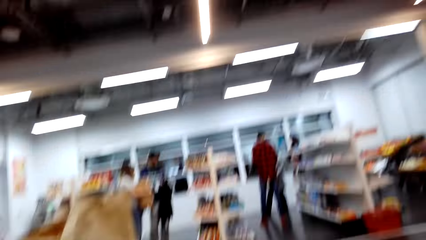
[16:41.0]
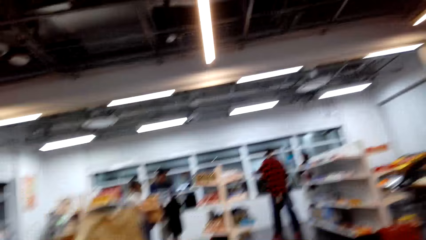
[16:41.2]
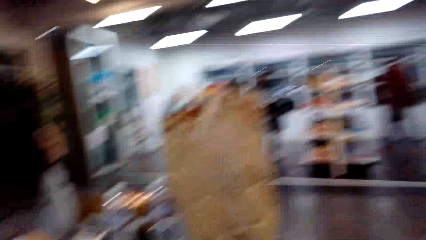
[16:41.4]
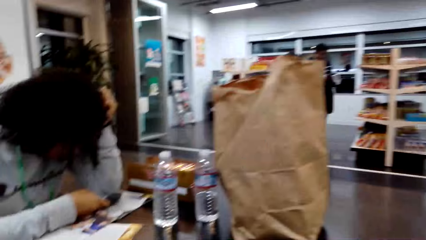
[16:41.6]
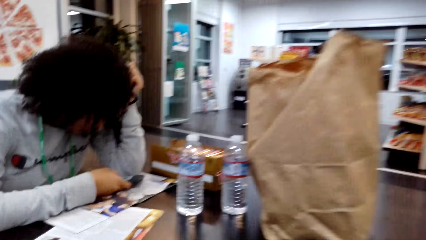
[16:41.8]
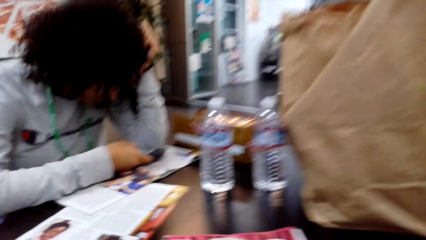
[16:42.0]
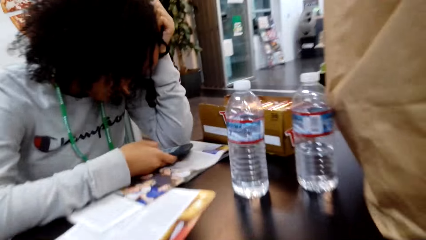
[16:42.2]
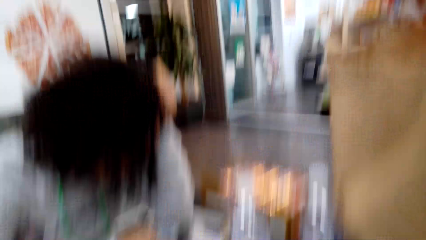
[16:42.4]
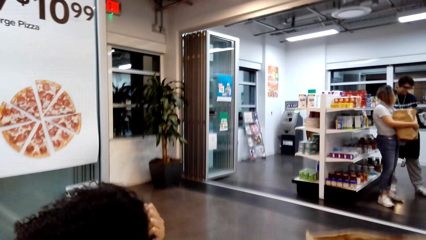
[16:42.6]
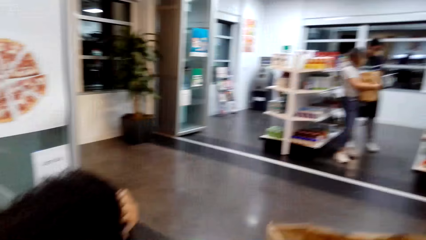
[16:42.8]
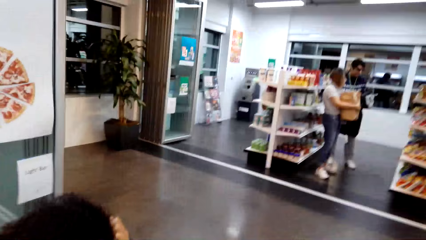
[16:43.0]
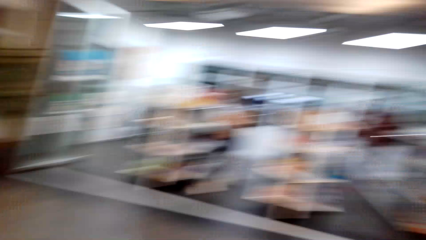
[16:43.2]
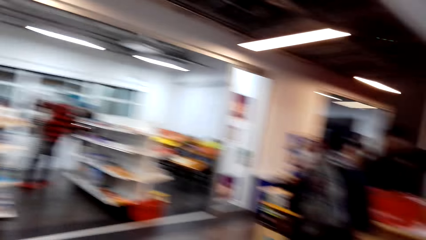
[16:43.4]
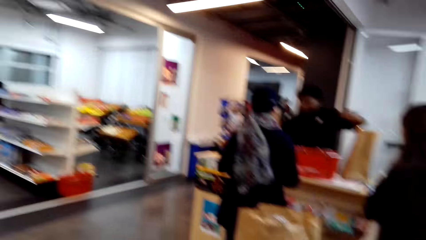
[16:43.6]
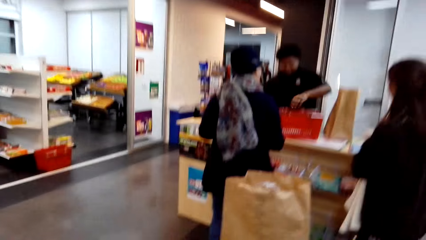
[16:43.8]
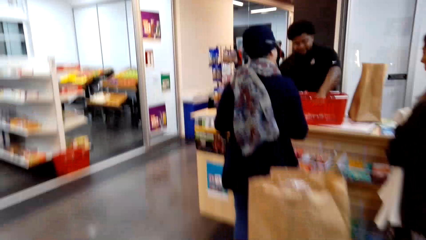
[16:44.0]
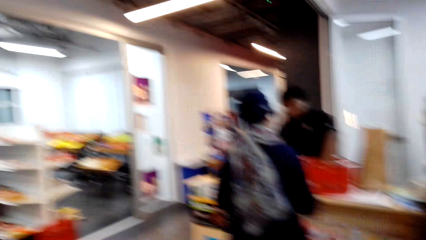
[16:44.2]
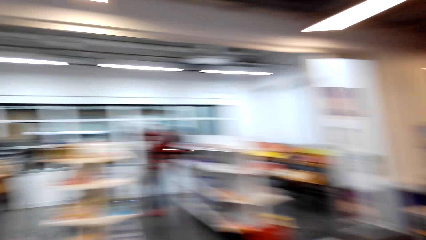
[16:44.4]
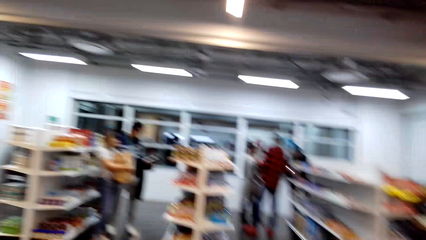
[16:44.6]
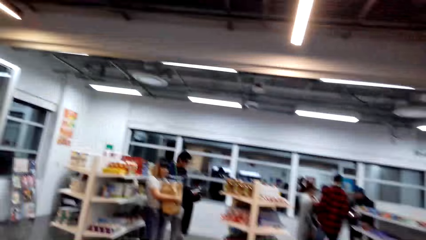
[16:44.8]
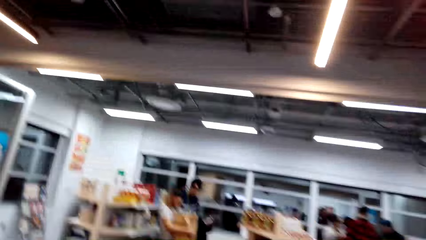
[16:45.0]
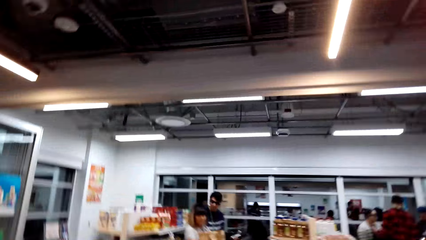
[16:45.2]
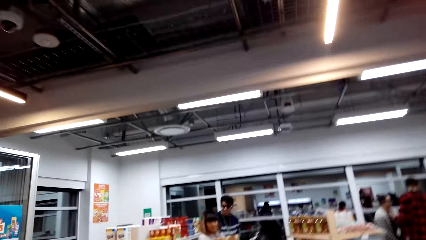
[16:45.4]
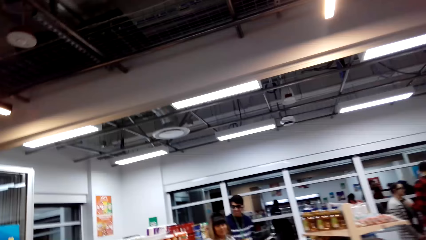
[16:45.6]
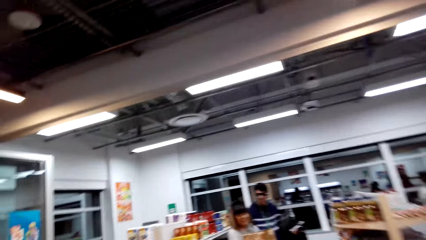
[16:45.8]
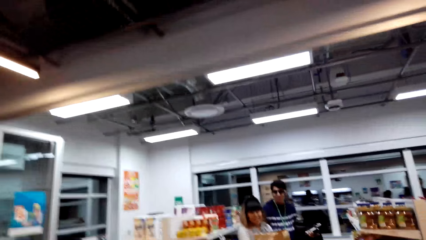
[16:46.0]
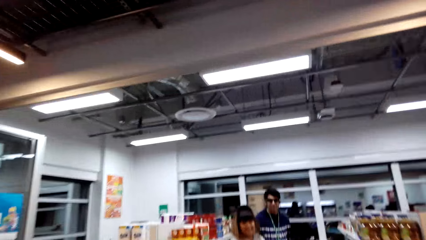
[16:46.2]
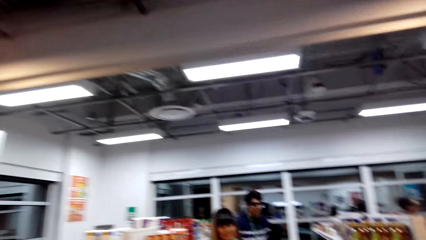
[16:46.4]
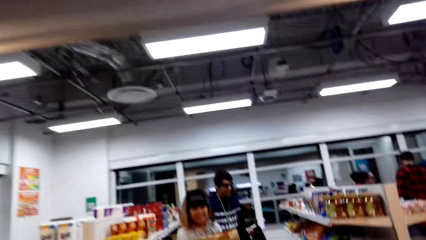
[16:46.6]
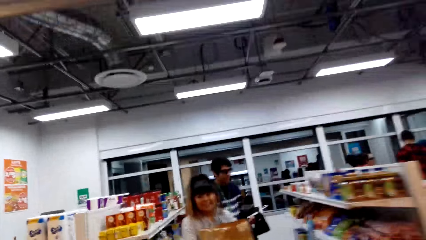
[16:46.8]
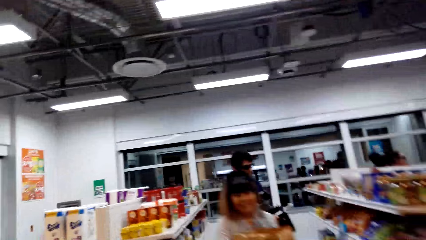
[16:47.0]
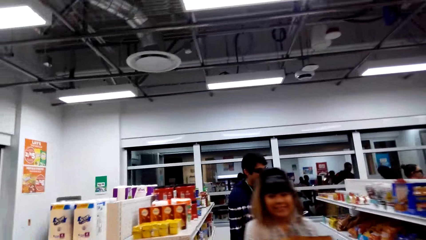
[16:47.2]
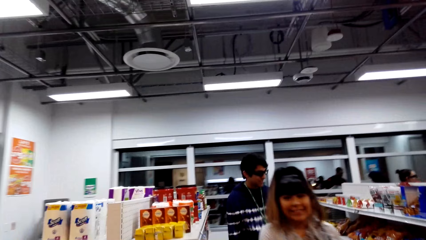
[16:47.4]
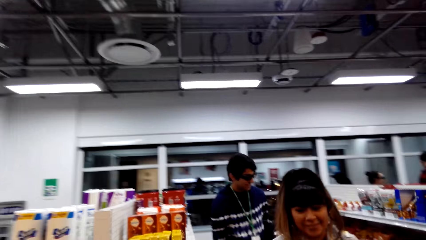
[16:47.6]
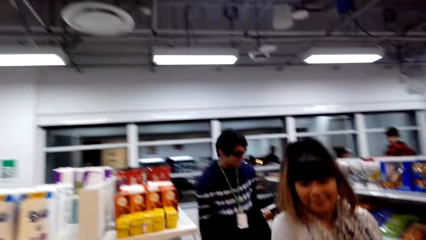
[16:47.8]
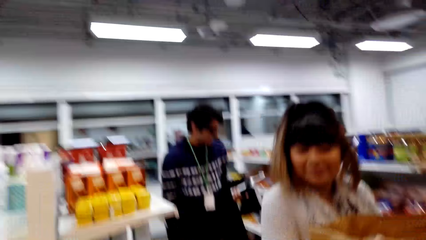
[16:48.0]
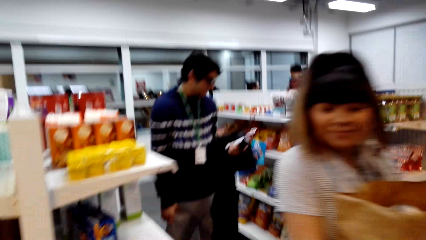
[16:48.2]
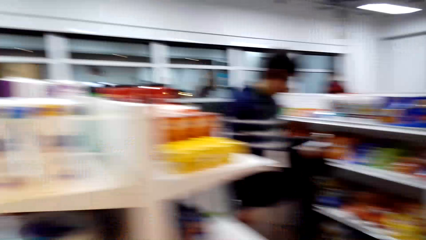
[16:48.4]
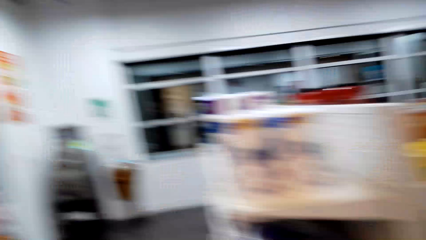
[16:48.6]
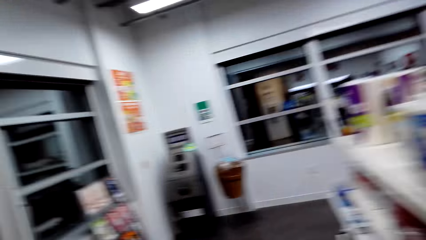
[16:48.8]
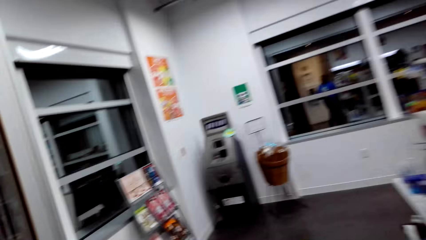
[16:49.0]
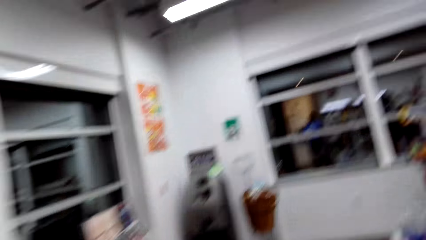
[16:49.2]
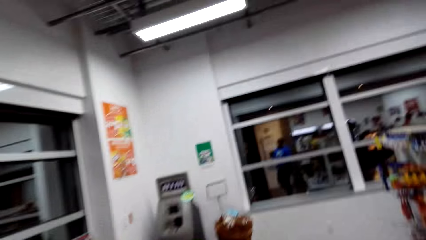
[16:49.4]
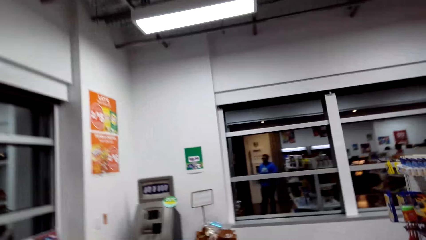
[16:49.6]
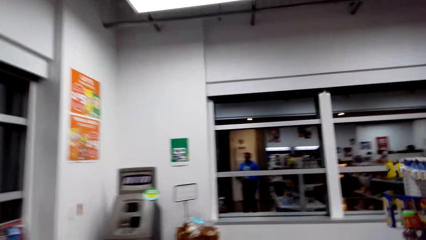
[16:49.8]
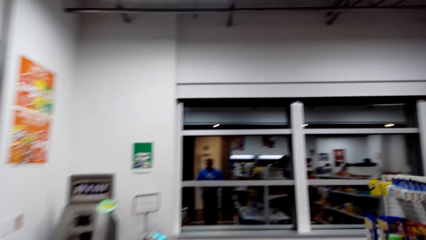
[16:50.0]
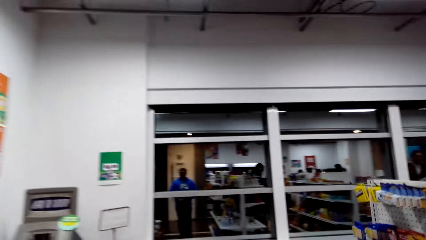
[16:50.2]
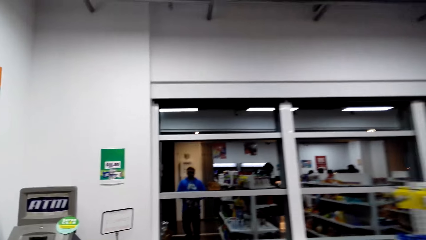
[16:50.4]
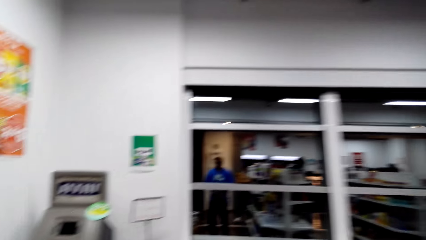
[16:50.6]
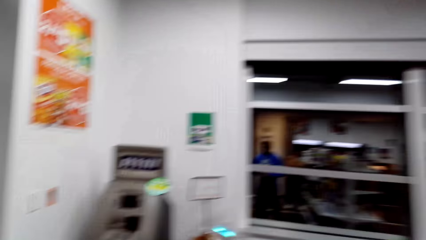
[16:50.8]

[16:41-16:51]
The camera wearer looks around. A lady reads a book. The camera wearer looks around. They walk in the shopping mall.

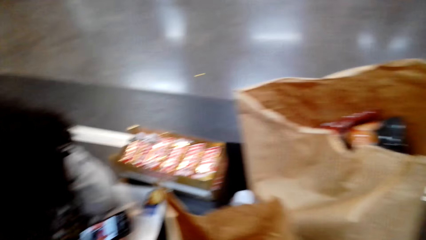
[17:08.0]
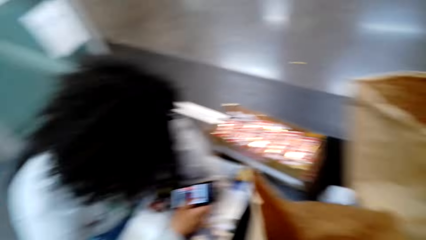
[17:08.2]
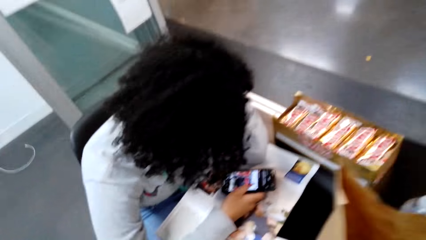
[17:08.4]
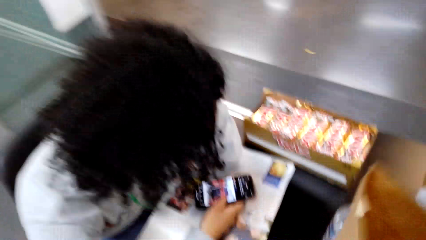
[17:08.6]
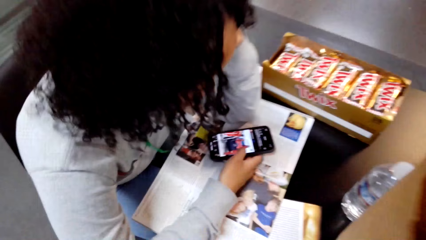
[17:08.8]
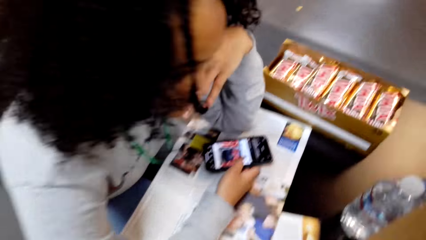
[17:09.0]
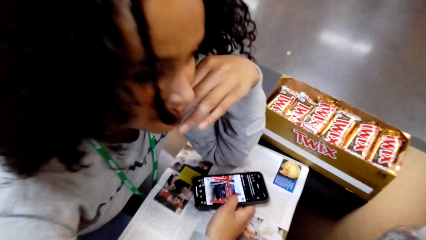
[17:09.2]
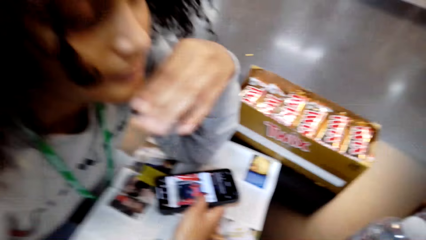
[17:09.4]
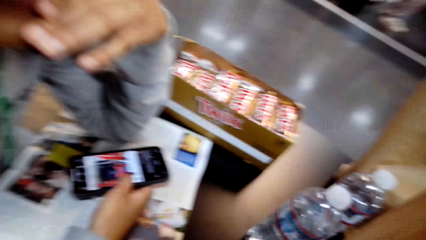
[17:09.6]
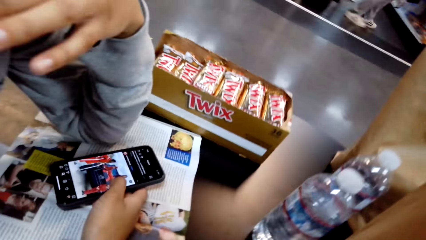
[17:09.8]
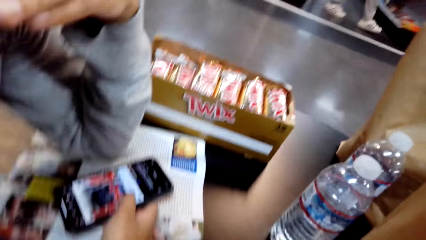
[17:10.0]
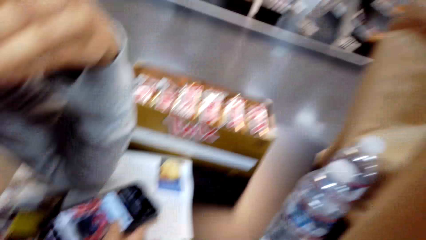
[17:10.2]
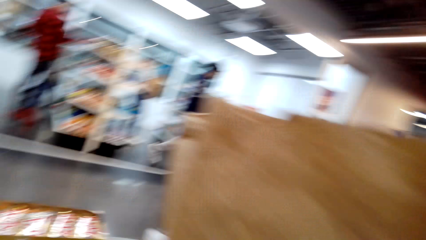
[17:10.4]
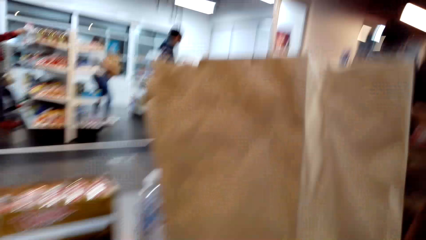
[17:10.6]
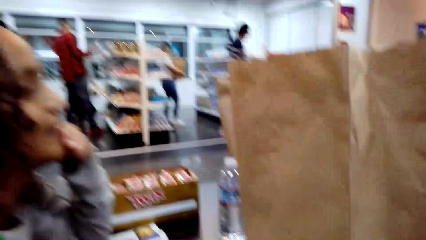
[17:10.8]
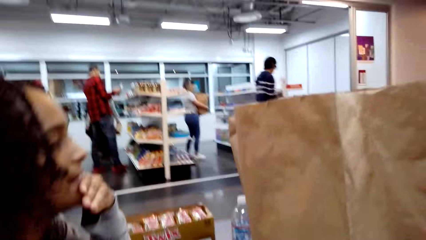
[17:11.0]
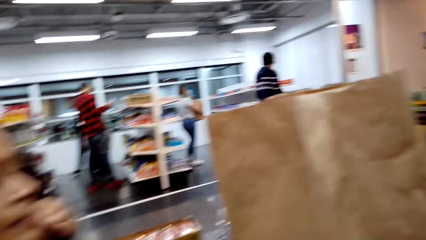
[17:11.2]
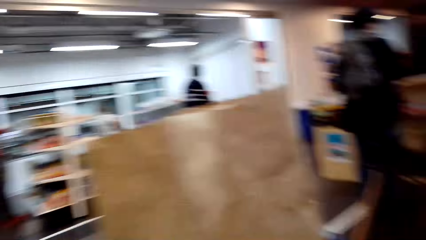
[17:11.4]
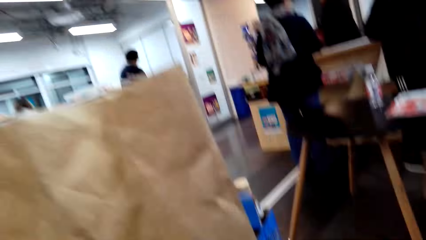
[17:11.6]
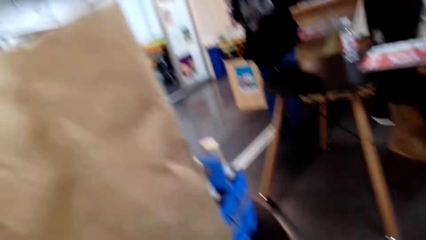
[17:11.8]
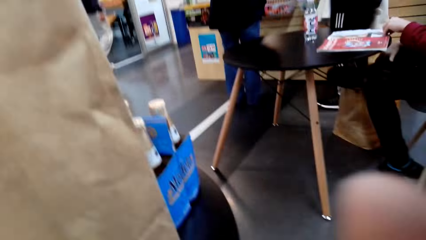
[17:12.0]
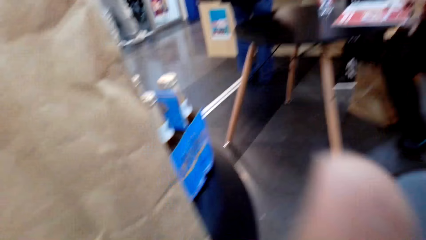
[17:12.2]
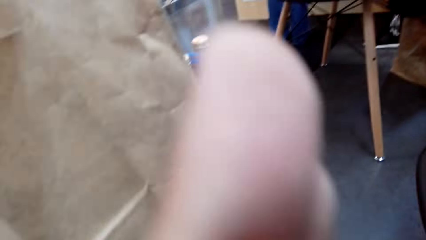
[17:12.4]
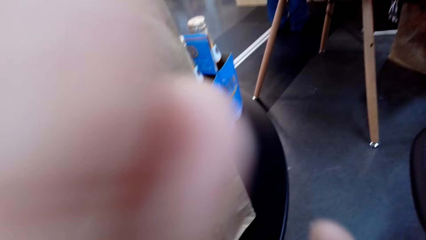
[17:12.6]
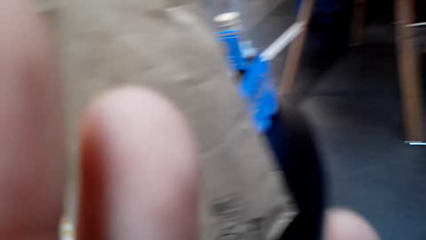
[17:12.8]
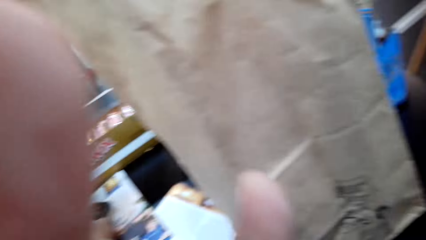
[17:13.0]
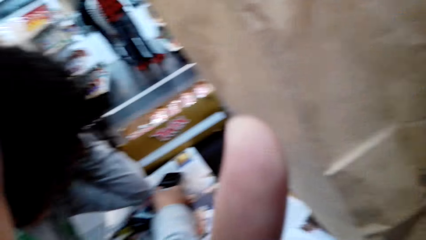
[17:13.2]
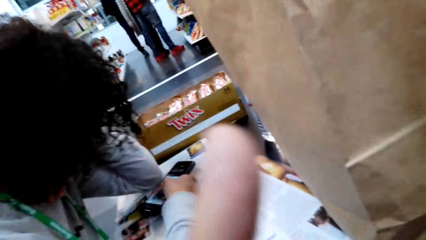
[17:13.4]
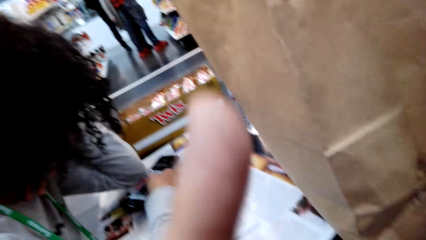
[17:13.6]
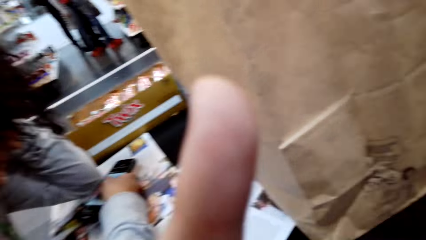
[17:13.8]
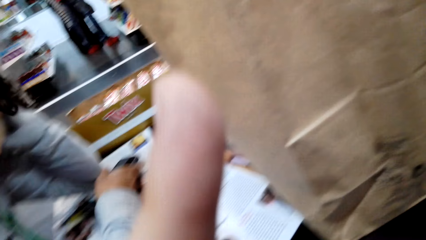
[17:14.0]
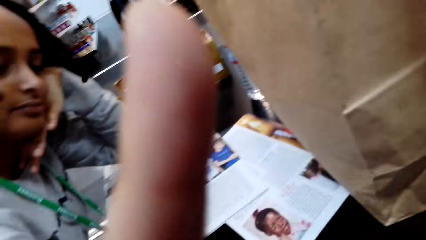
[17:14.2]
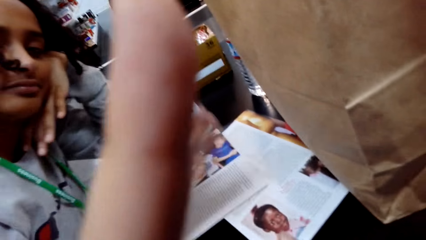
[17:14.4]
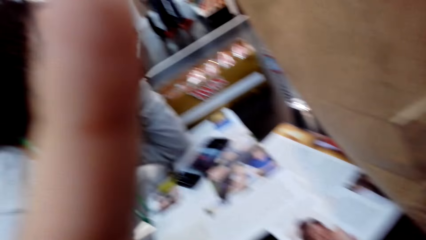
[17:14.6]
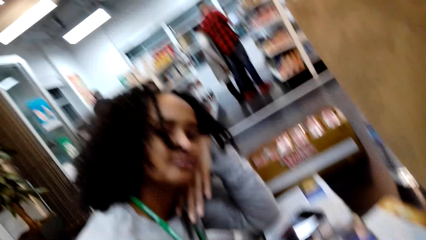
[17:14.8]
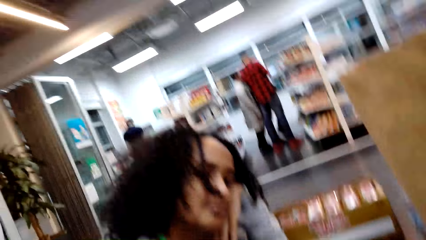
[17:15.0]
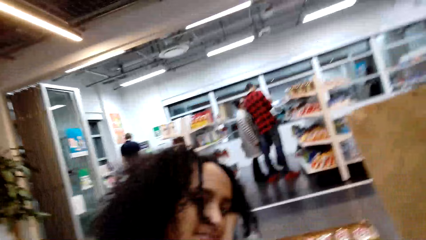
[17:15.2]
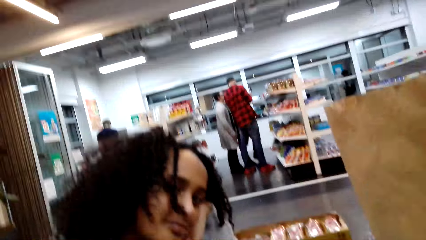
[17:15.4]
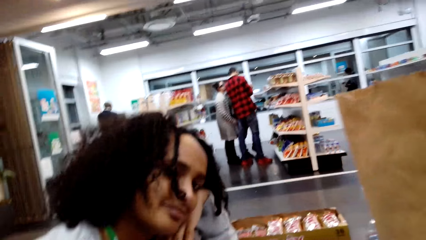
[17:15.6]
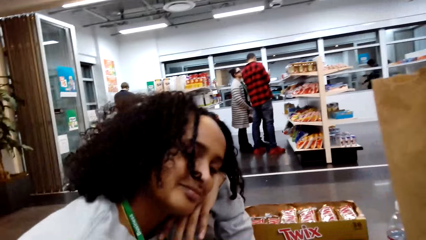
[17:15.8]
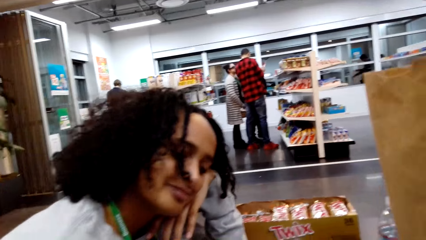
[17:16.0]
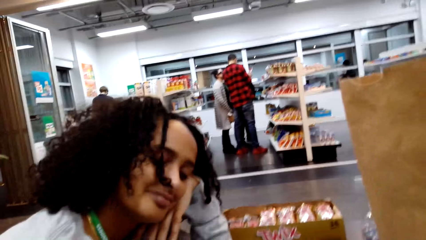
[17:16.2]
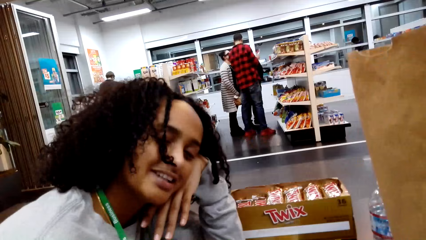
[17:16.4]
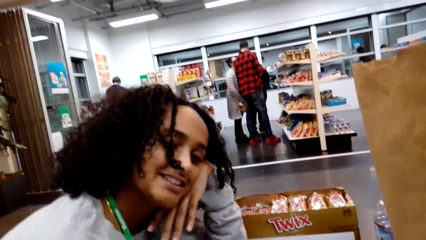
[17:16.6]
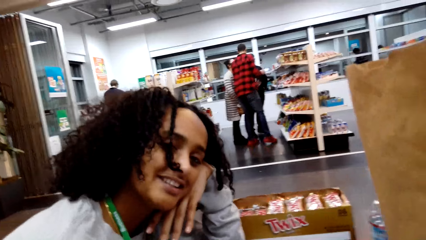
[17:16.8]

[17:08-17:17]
The lady browses on a phone. The camera wearer looks around. They raise fingers. They talk to another lady.
